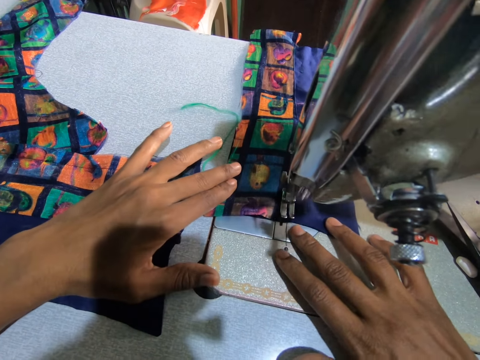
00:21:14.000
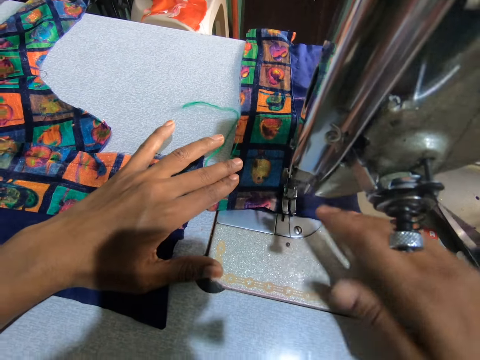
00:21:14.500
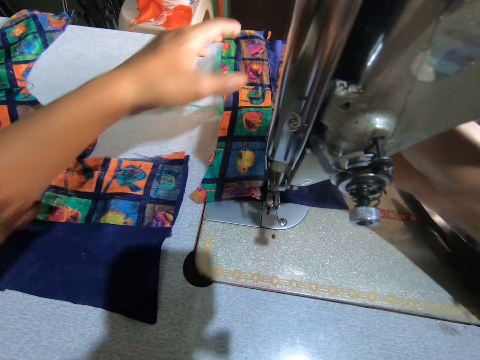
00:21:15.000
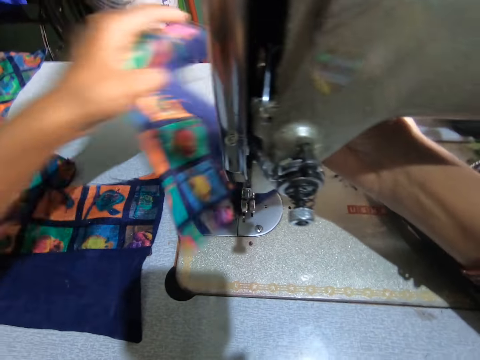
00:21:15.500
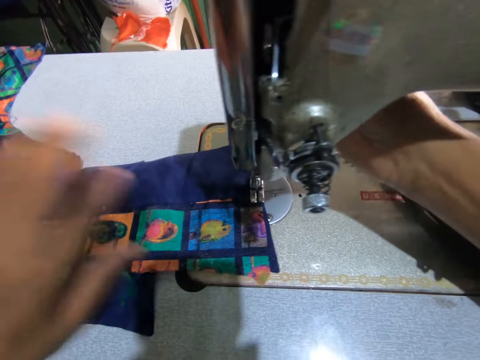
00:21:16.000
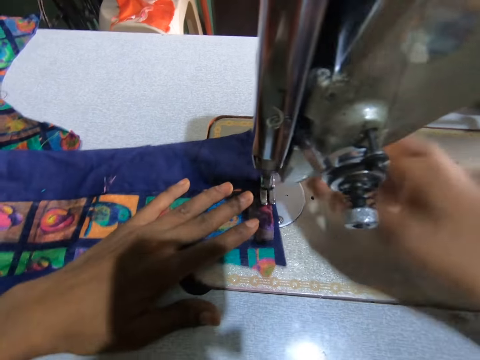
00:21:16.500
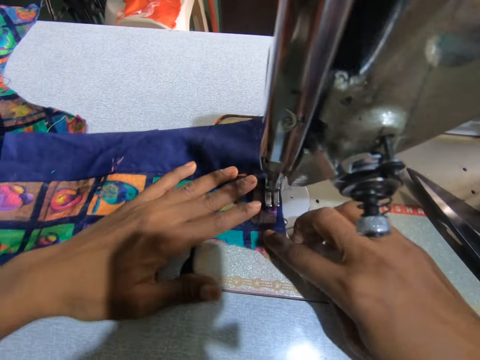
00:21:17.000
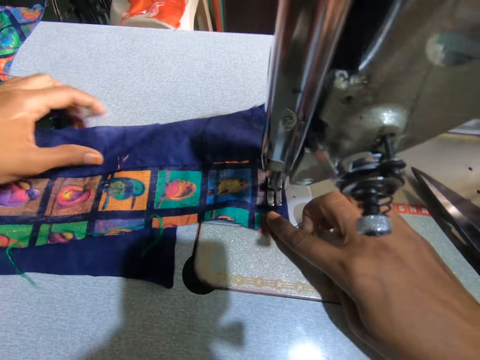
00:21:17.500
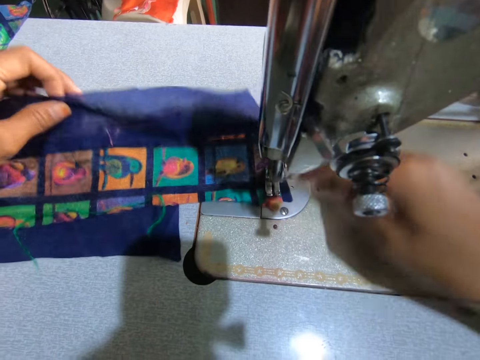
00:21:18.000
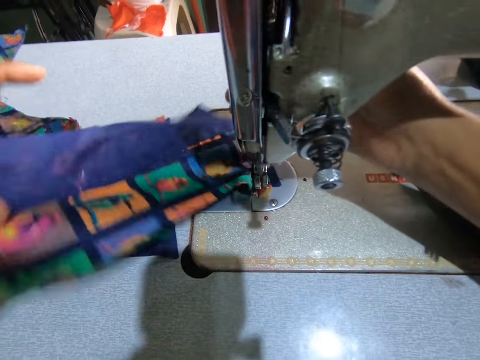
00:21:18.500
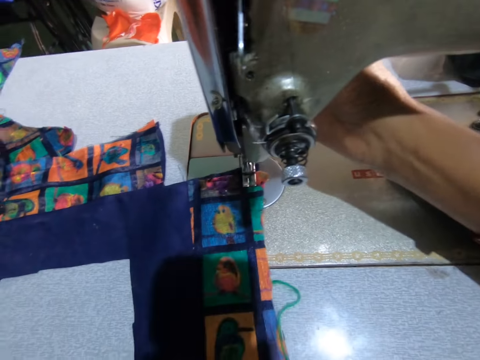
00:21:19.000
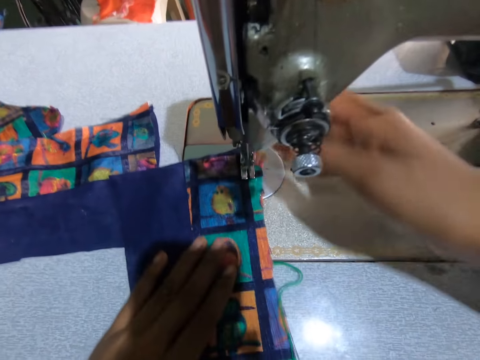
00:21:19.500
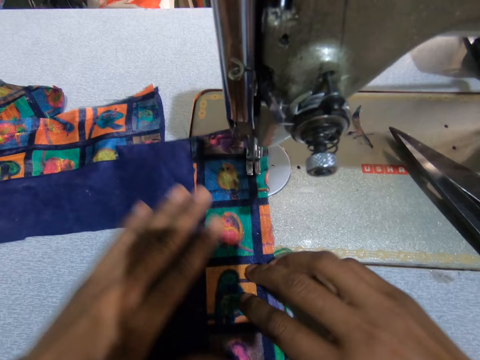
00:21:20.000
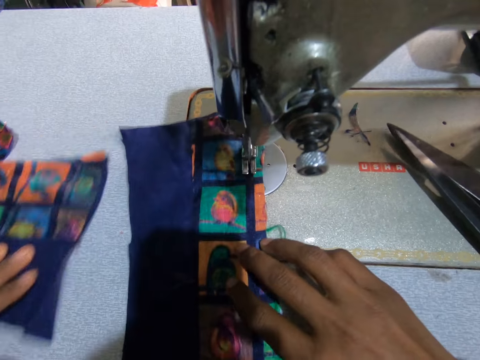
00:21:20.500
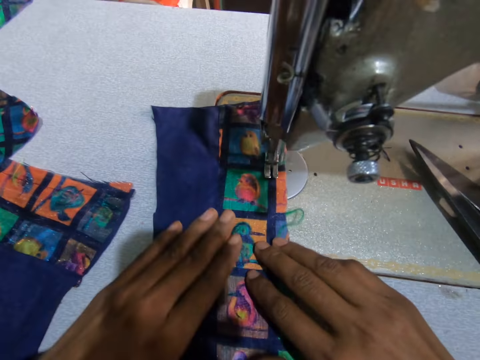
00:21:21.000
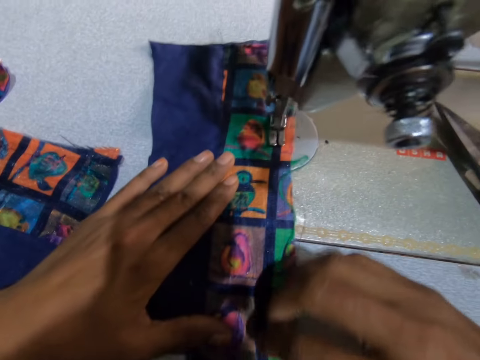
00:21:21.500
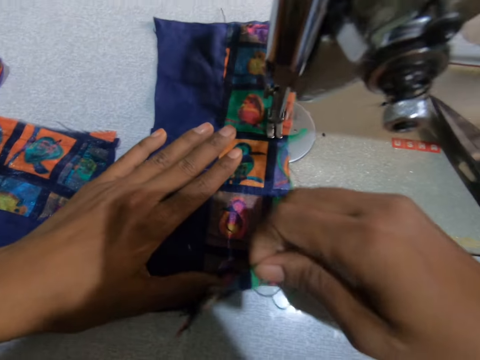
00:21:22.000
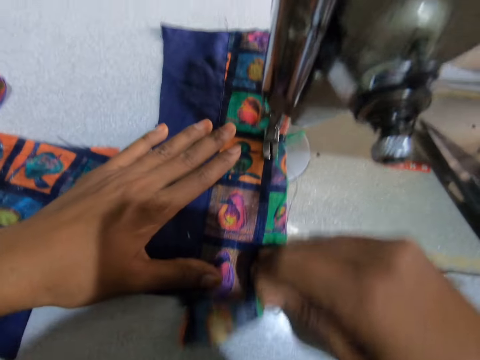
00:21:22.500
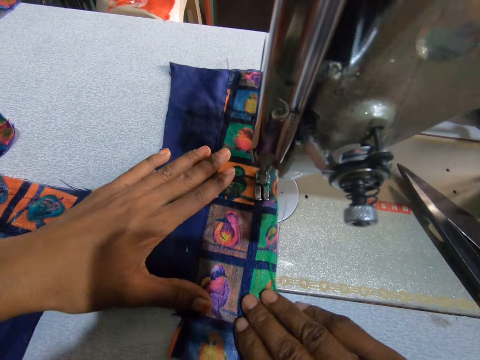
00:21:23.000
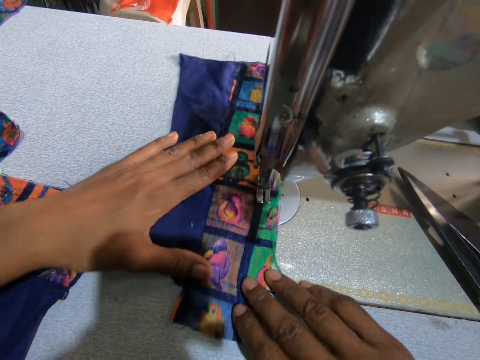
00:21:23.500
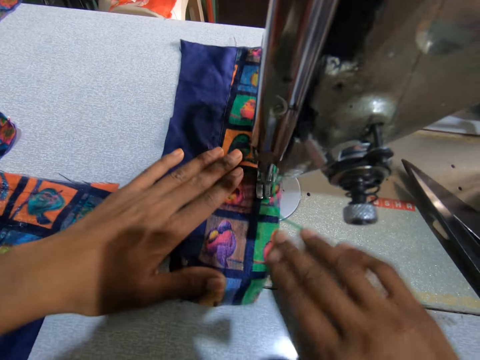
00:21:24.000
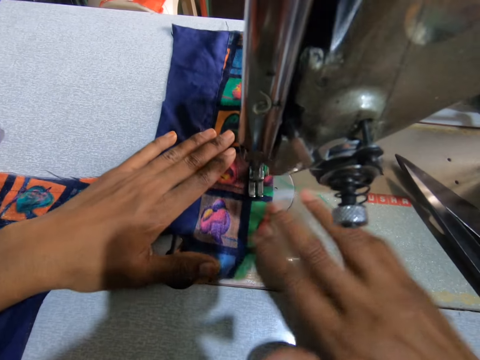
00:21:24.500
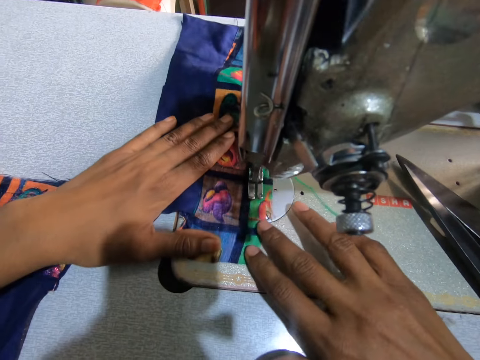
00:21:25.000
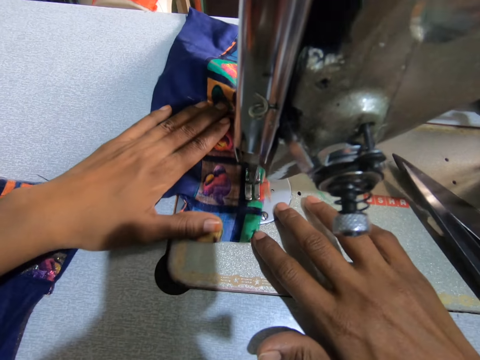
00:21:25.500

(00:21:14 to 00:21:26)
The camera wearer turns the material. They continue to sew the material. They move the fabric aside. They lift the fabric.

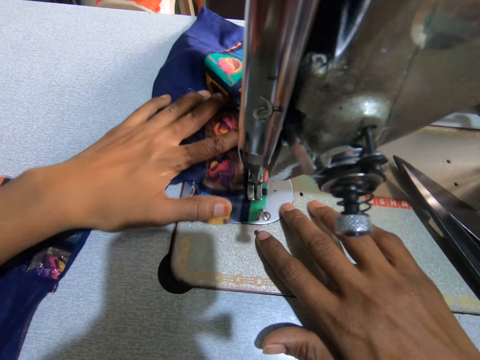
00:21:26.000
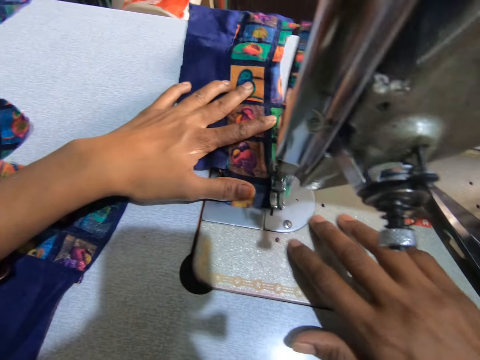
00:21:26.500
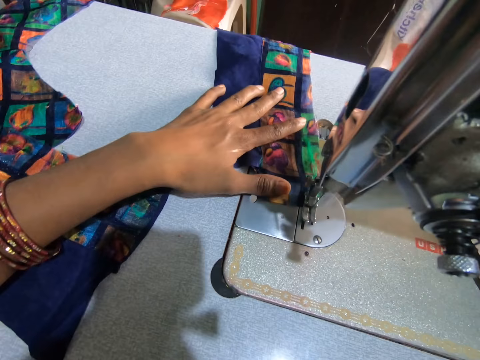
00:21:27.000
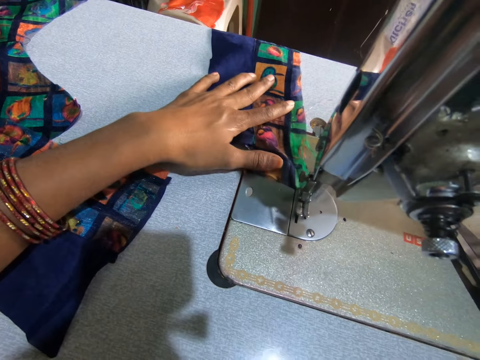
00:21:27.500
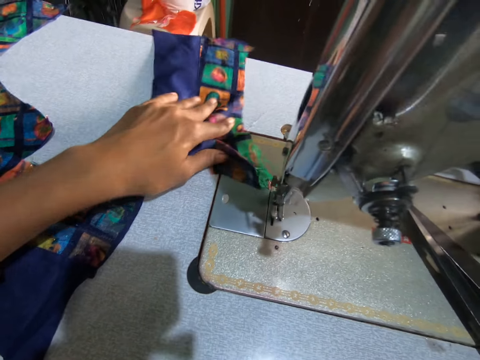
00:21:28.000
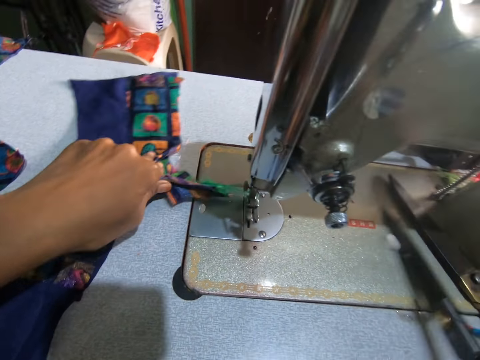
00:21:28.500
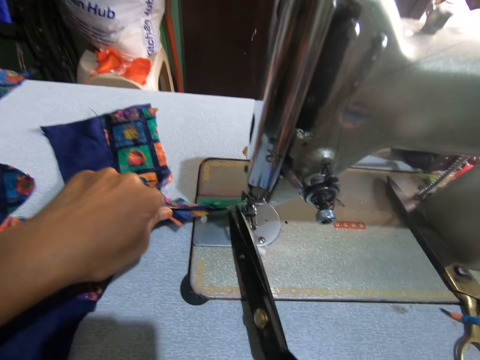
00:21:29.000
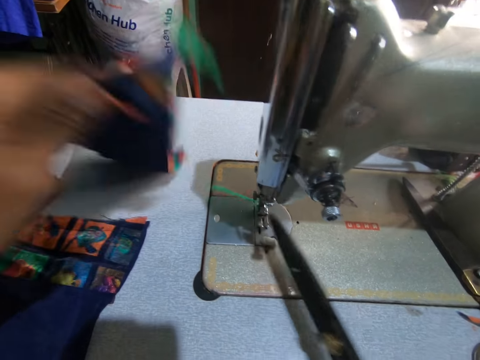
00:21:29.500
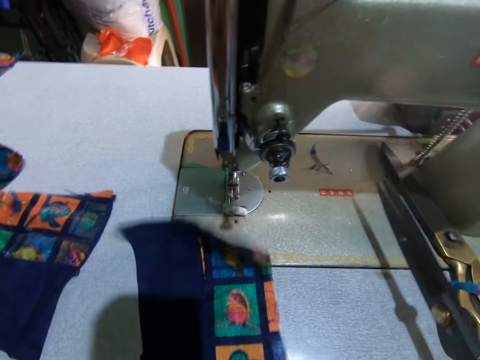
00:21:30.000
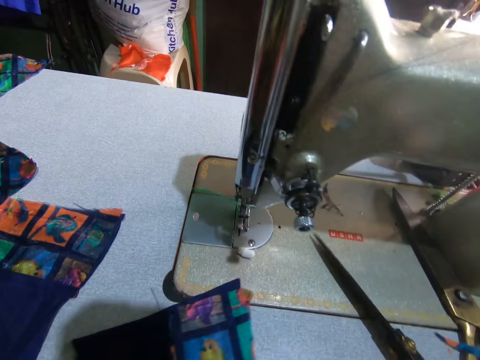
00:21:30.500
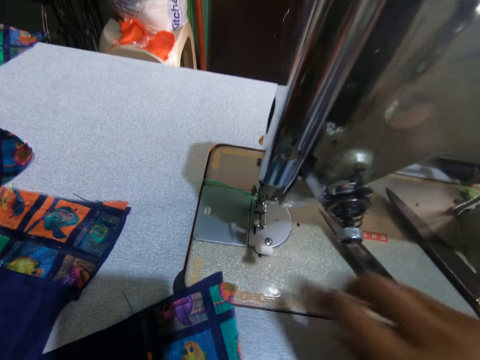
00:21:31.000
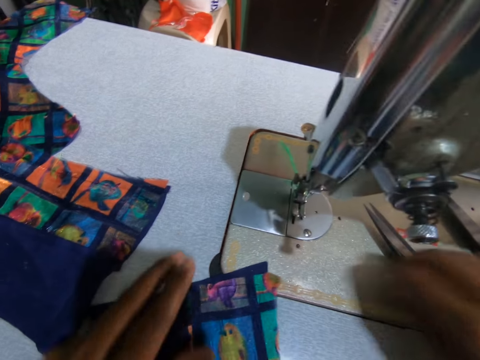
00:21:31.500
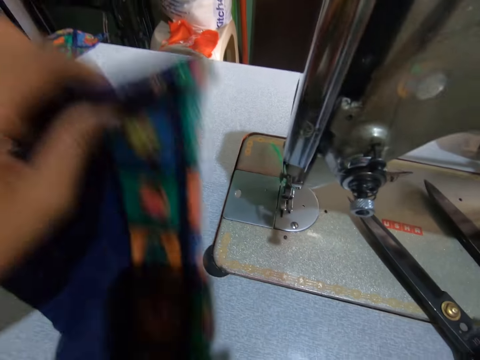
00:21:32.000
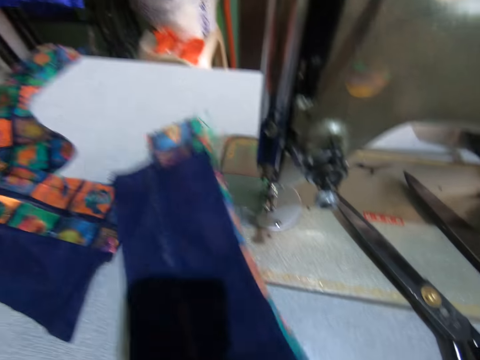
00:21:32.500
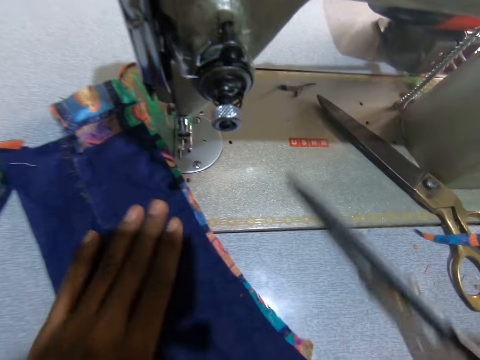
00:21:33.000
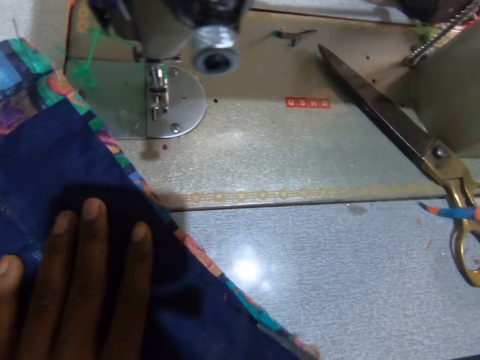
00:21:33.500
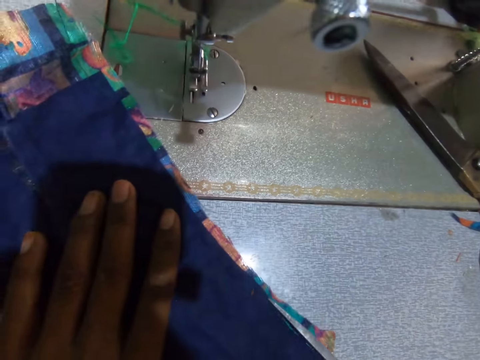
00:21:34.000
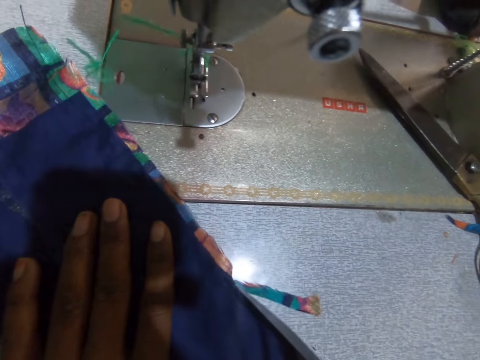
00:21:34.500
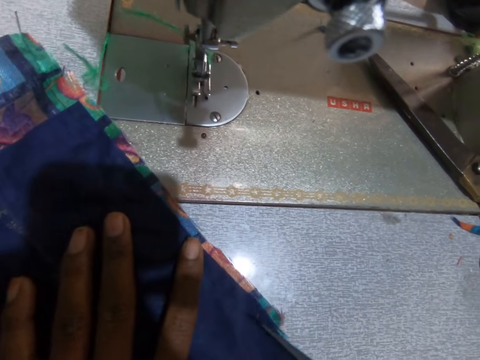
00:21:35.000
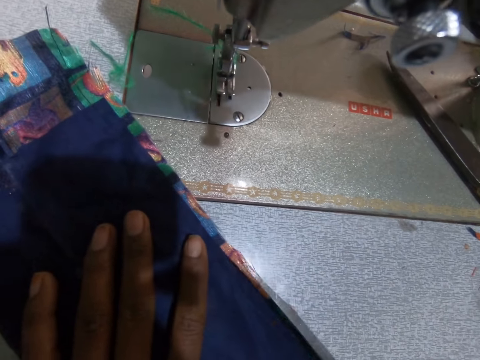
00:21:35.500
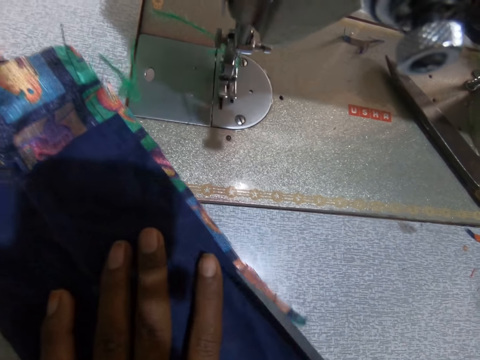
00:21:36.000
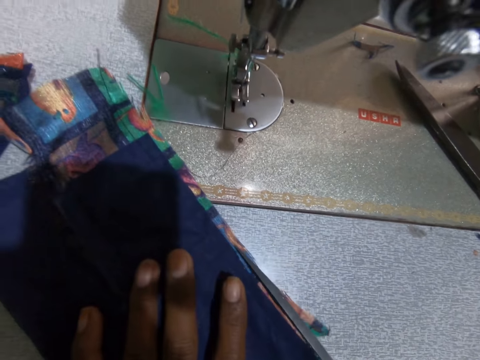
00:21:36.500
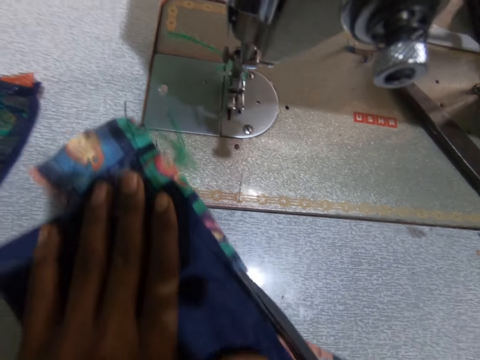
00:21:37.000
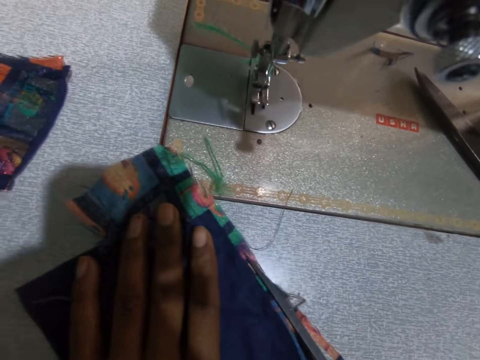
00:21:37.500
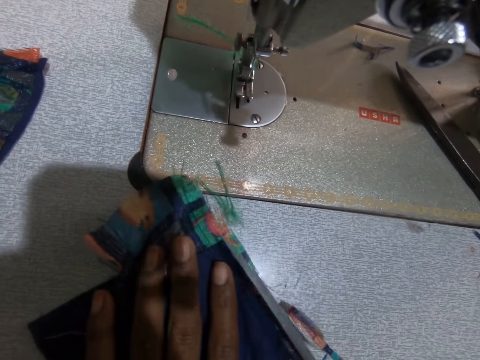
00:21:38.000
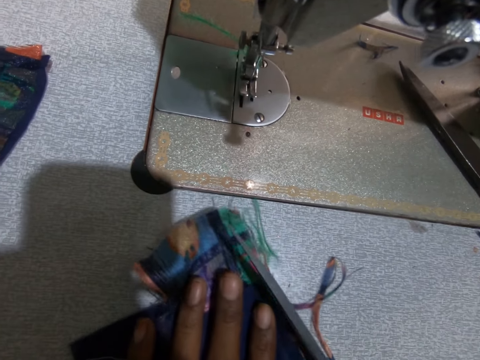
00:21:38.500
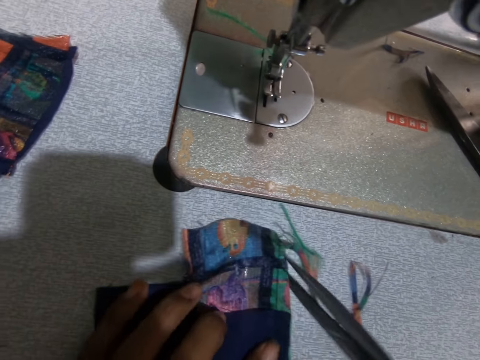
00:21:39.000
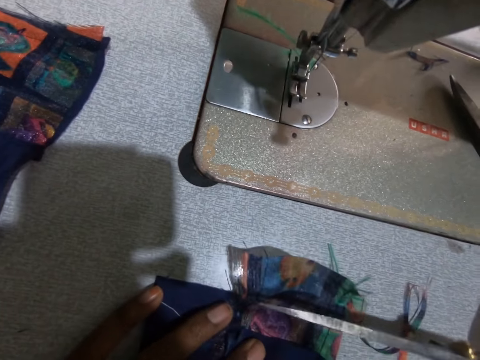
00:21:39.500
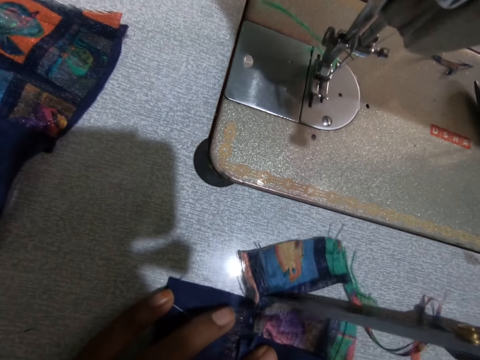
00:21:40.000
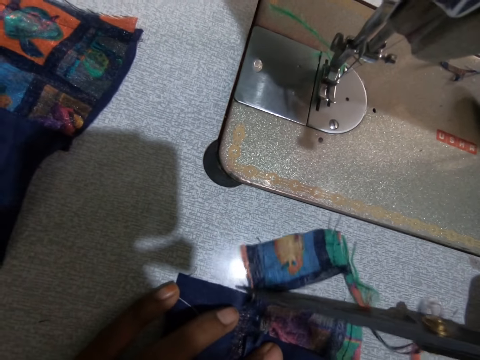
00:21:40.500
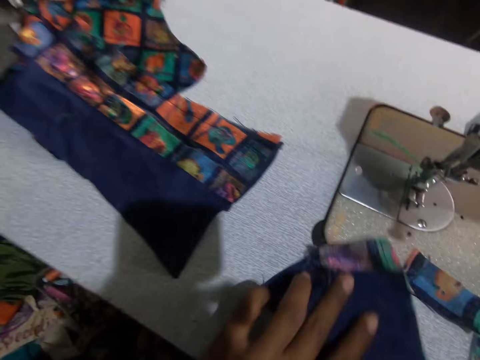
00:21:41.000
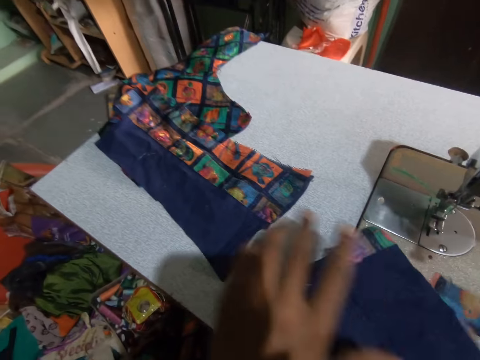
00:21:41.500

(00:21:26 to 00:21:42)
The camera wearer carries the scissors. They cut the thread. They drop the scissors. They move the fabric on the table. They cut the fabric.
